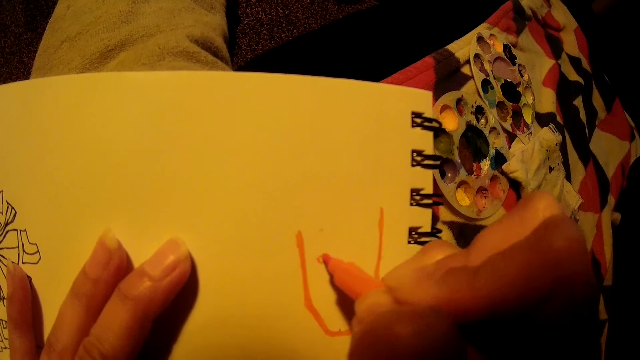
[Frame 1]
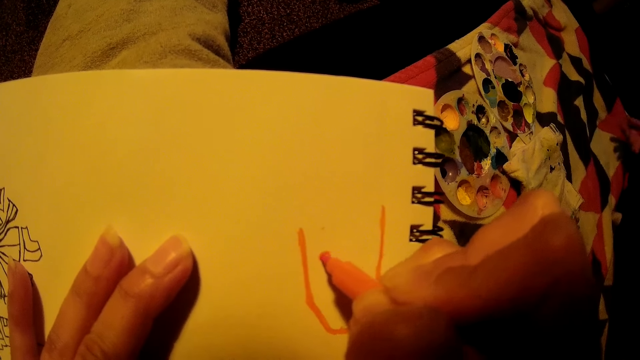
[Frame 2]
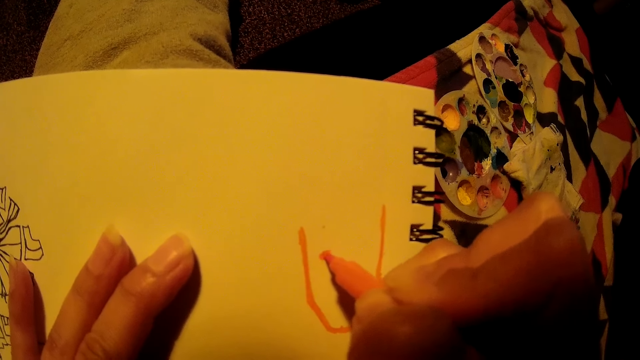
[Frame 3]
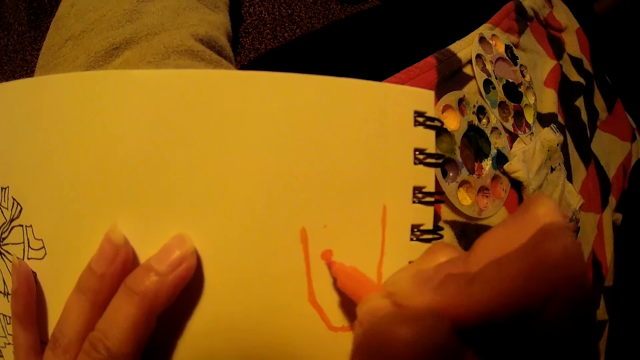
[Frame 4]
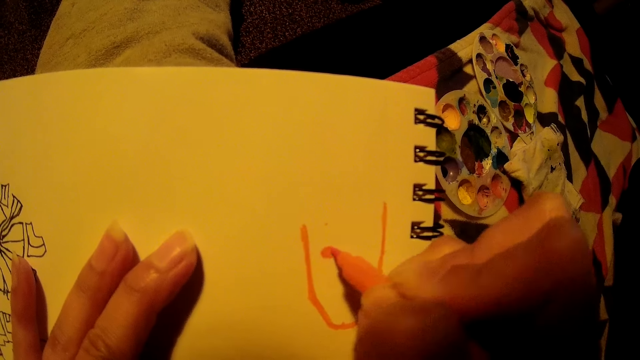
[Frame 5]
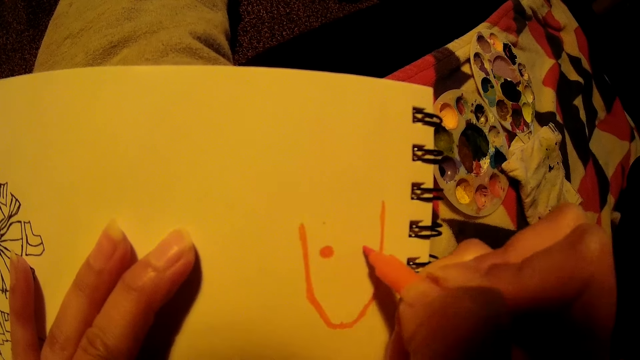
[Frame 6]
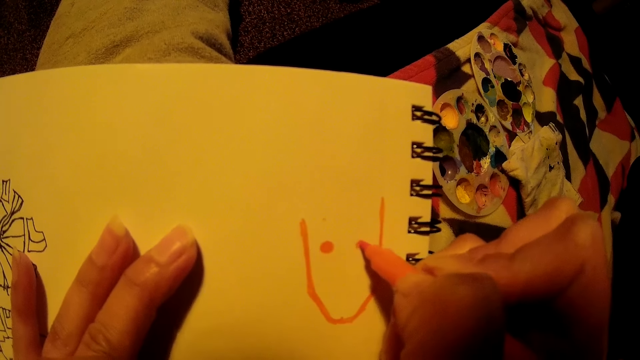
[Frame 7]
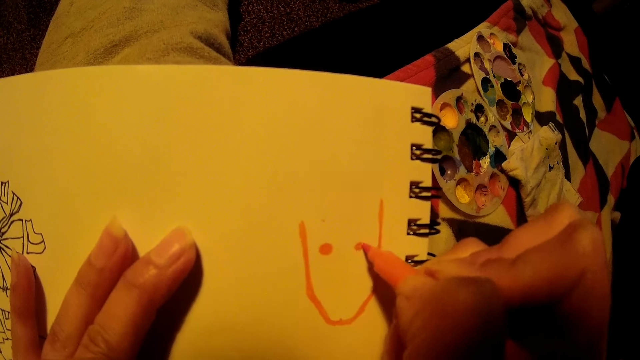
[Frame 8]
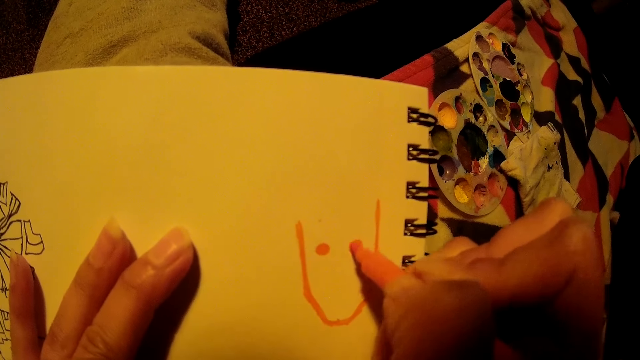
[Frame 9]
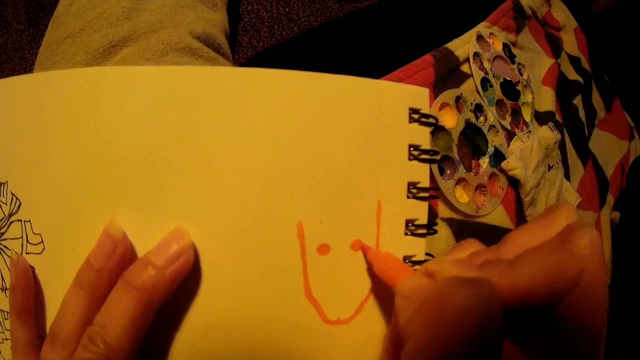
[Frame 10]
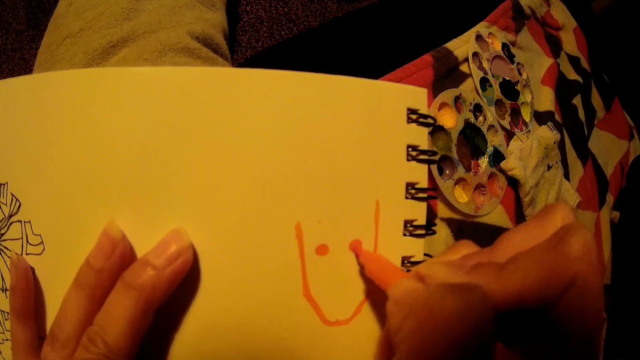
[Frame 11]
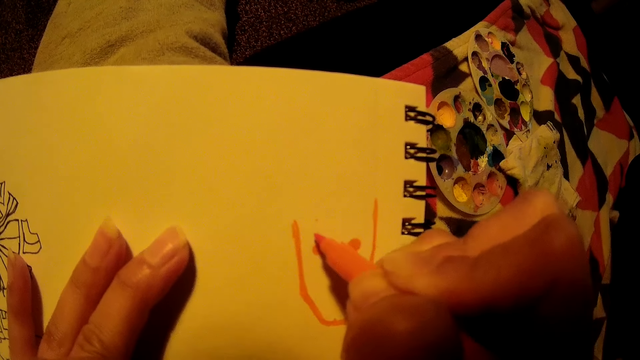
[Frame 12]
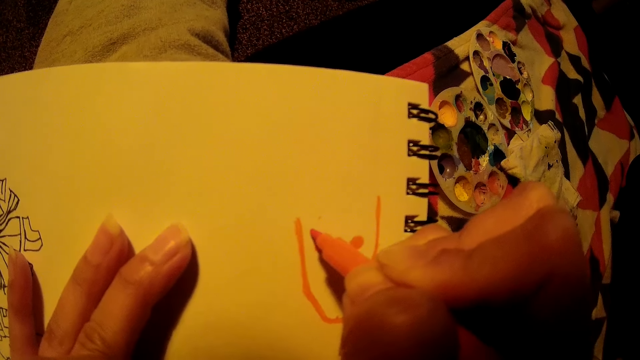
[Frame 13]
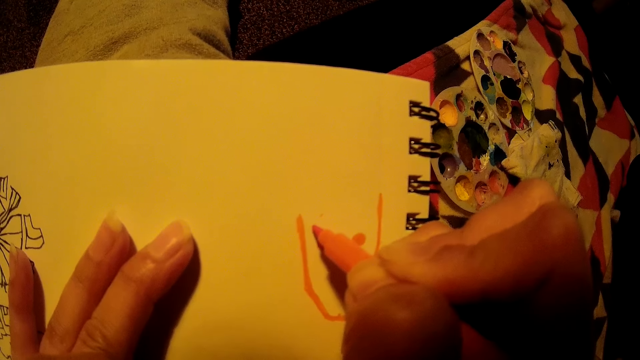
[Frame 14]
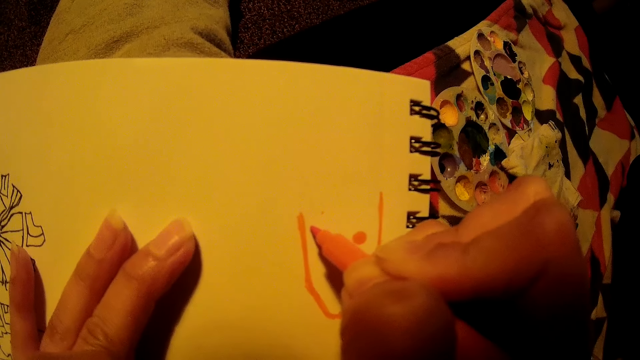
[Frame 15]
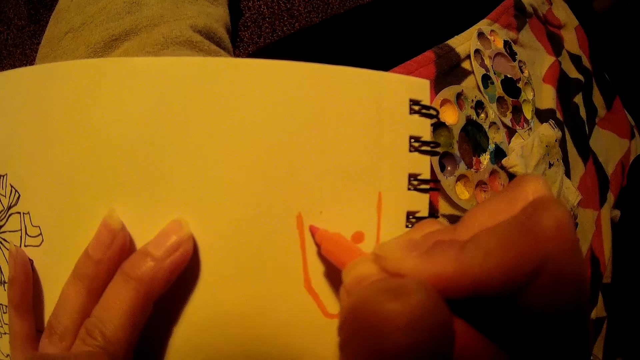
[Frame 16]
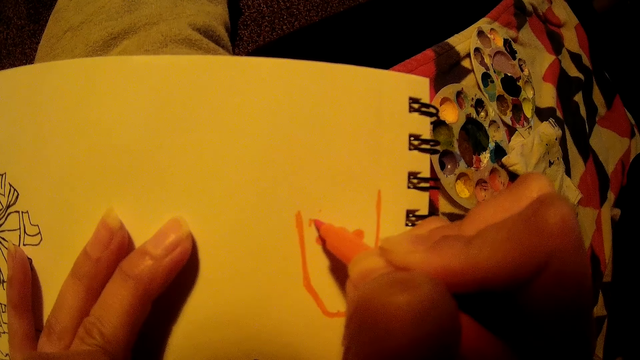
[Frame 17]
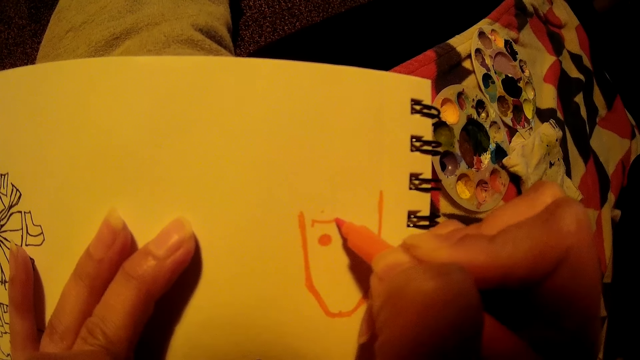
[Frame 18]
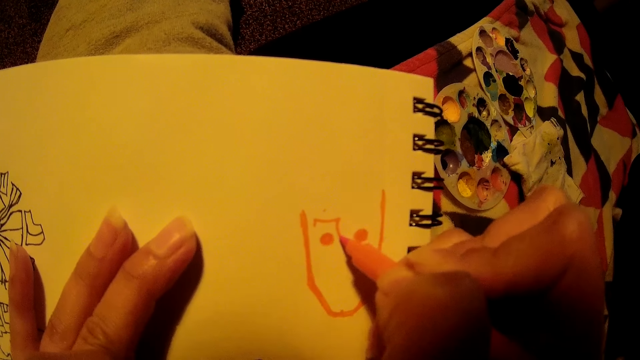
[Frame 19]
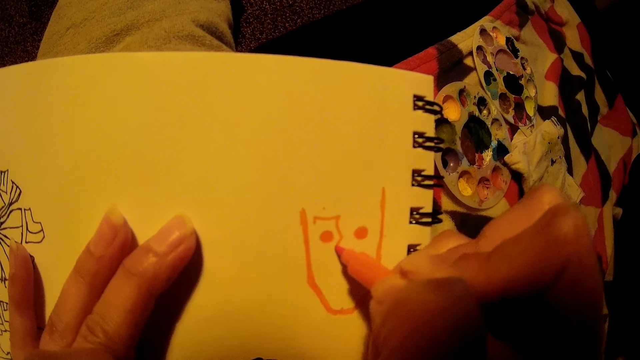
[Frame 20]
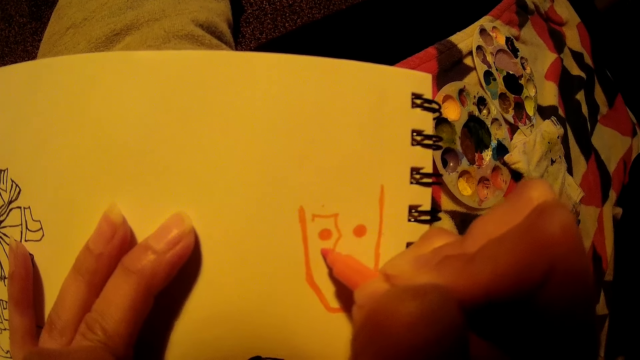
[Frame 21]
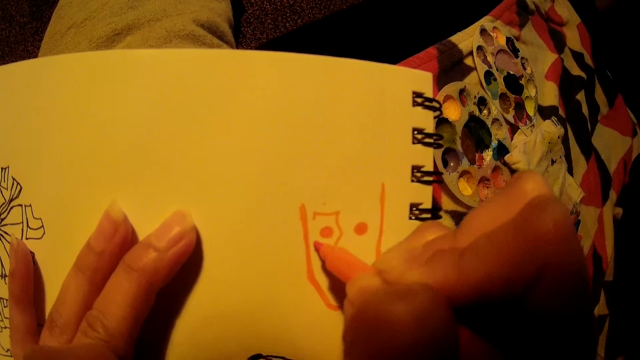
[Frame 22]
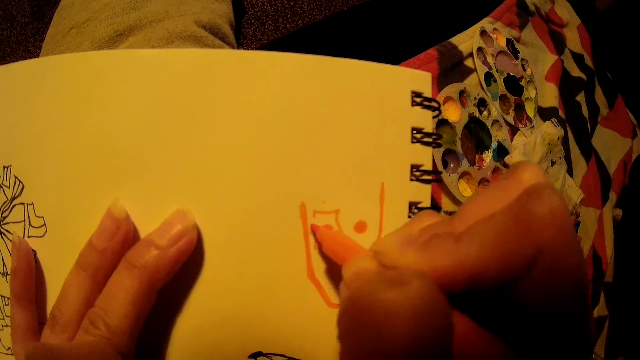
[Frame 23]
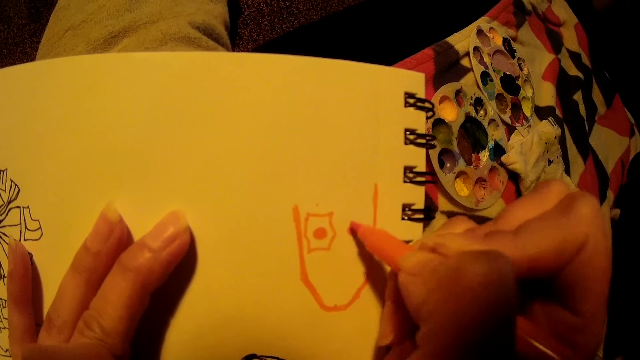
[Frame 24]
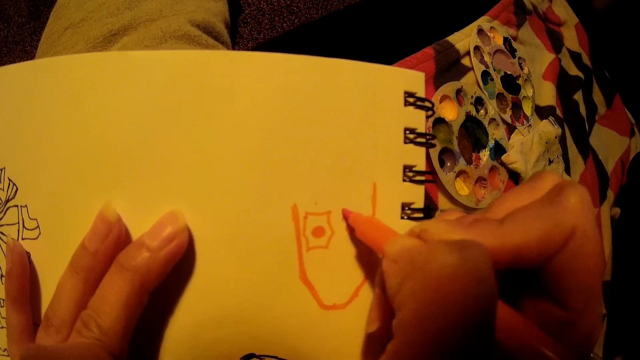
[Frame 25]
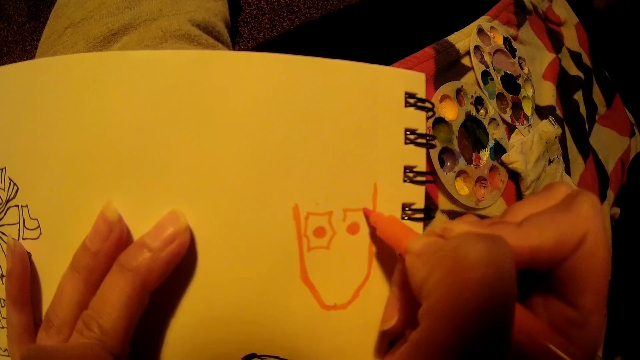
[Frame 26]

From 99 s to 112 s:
The camera wearer draws on a paper pad with a drawing pen. They draw on the paper pad with the drawing pen repeatedly.

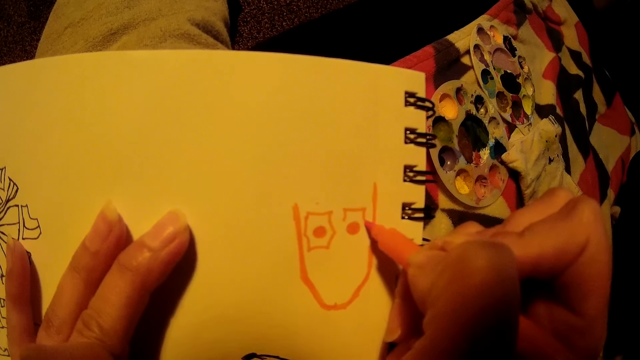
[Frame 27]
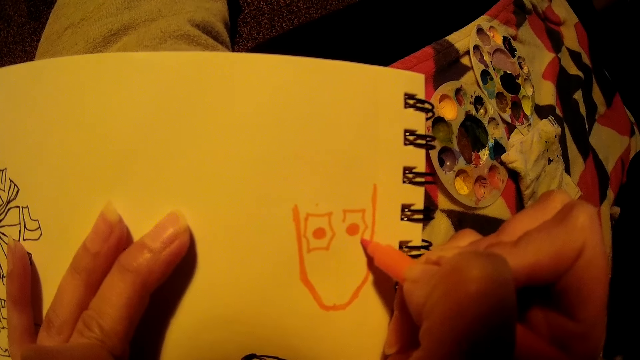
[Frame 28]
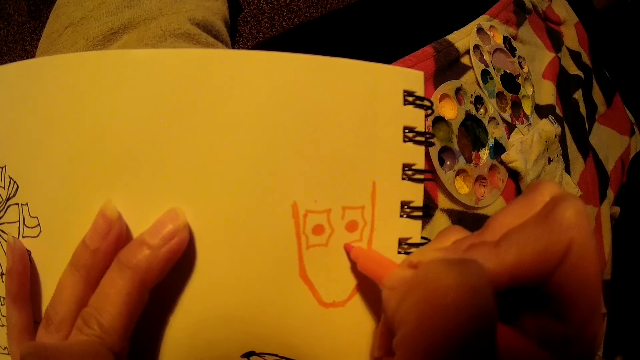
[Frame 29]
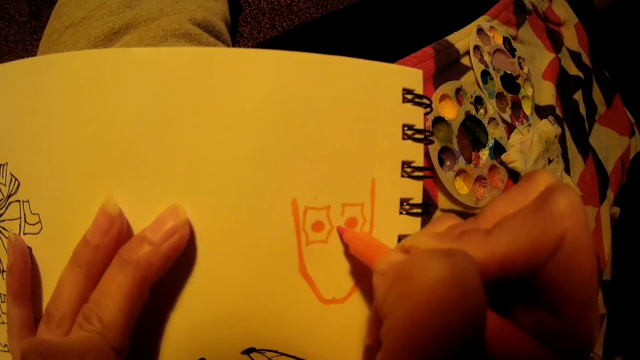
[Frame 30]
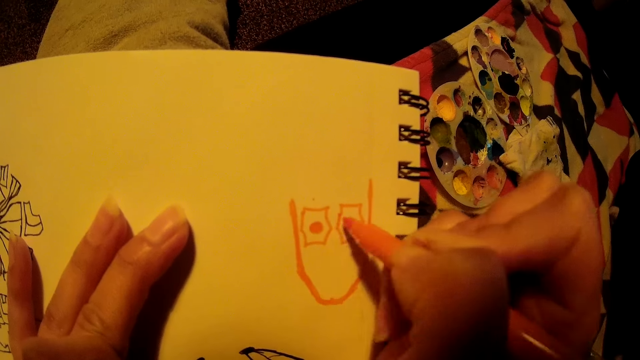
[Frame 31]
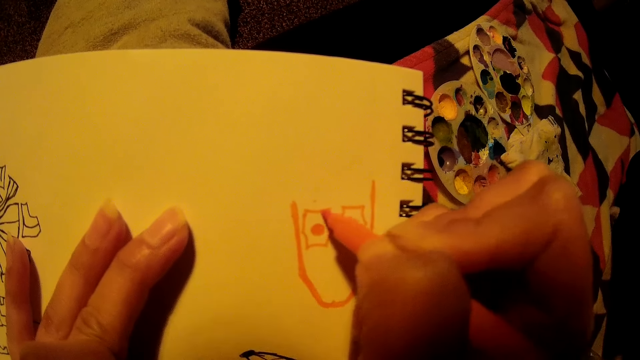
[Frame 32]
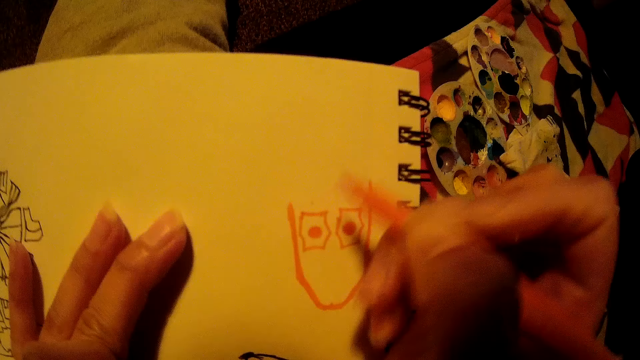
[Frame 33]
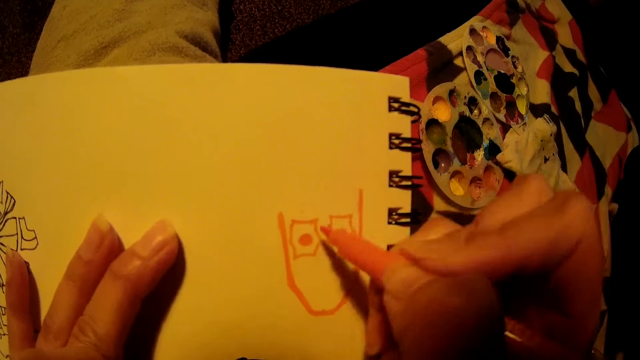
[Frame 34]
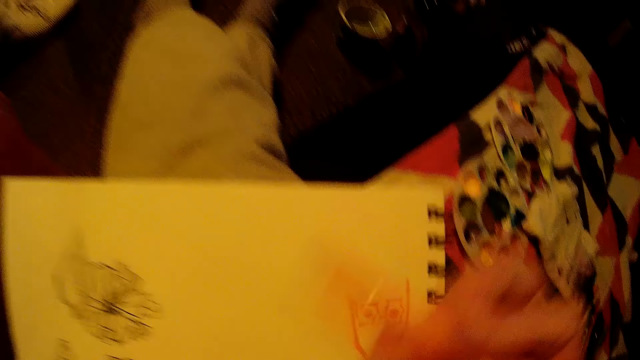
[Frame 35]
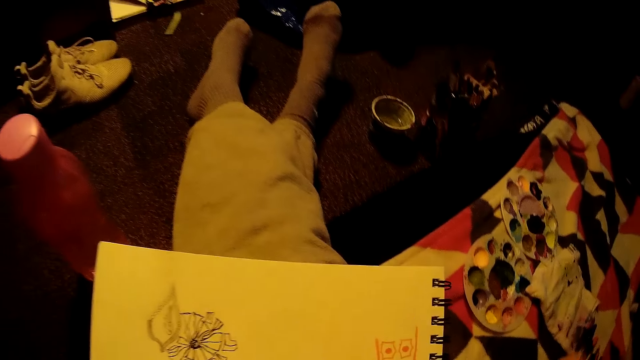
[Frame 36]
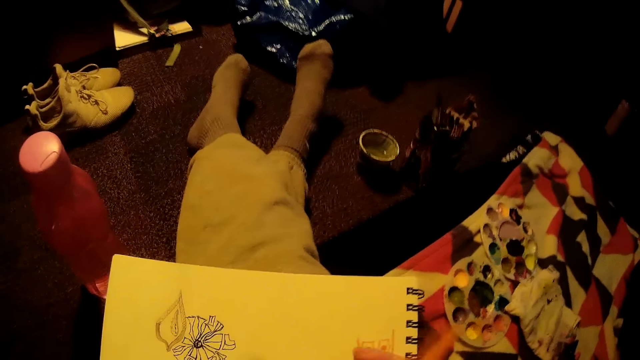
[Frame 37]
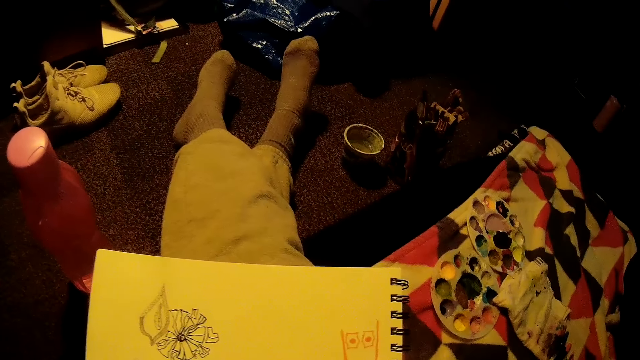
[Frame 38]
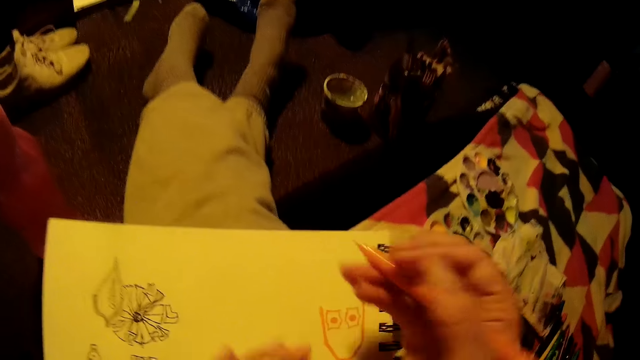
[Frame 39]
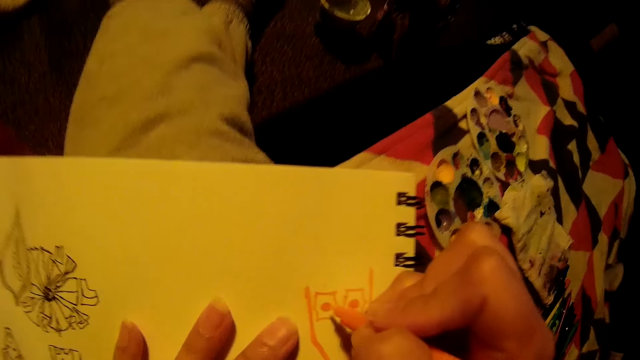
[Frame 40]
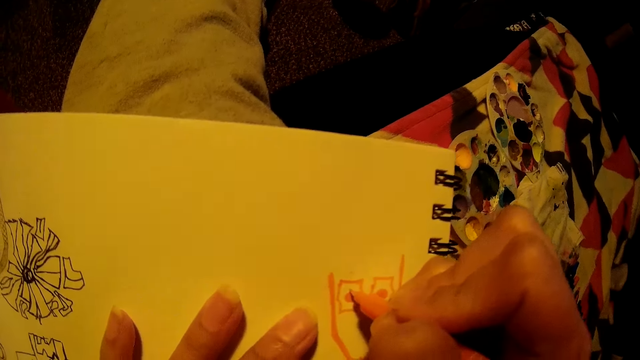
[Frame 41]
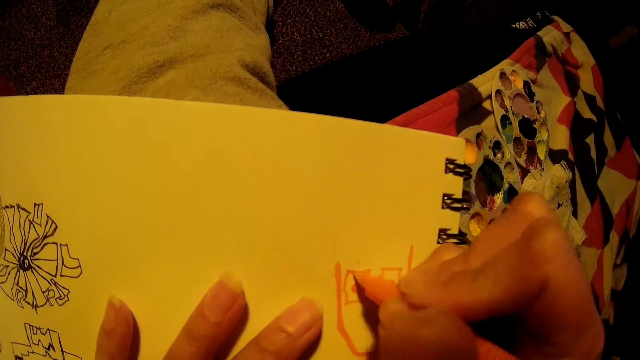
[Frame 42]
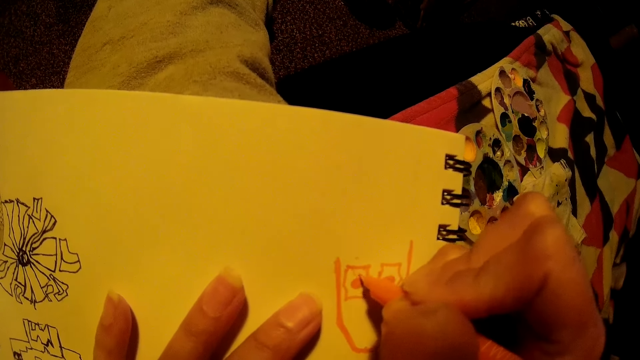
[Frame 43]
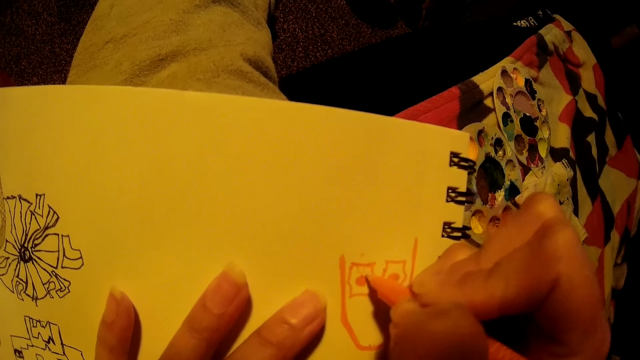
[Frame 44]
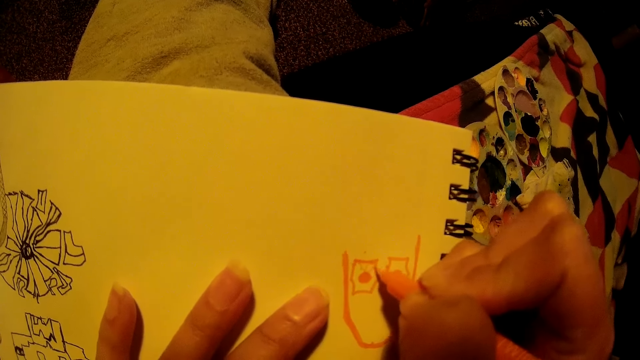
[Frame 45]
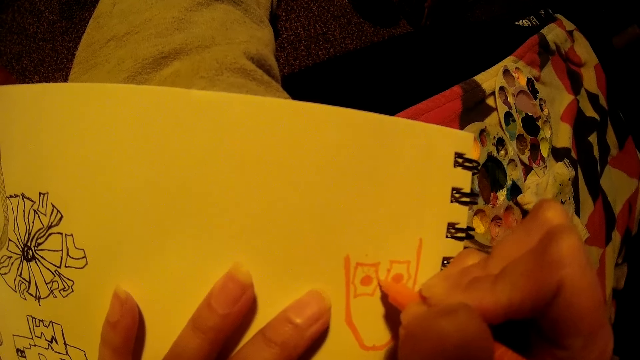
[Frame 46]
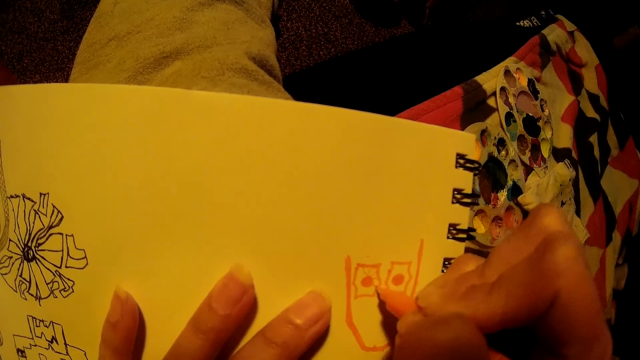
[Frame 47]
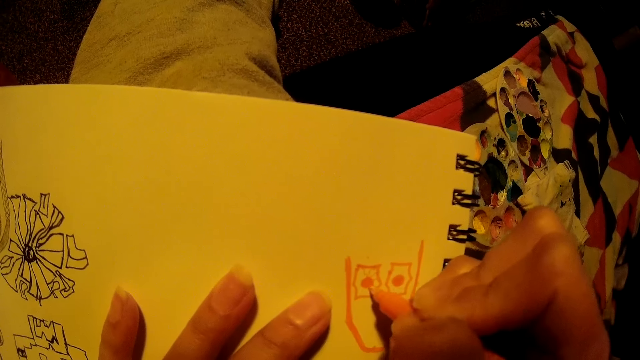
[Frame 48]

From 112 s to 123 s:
The camera wearer draws on a paper pad with a drawing pen. They lift up the drawing pen, look around, and draw on the paper pad with the drawing pen.
